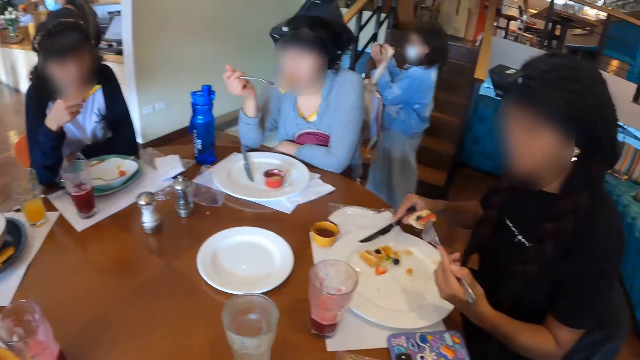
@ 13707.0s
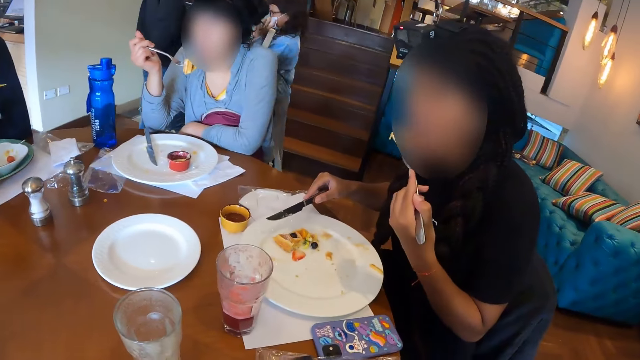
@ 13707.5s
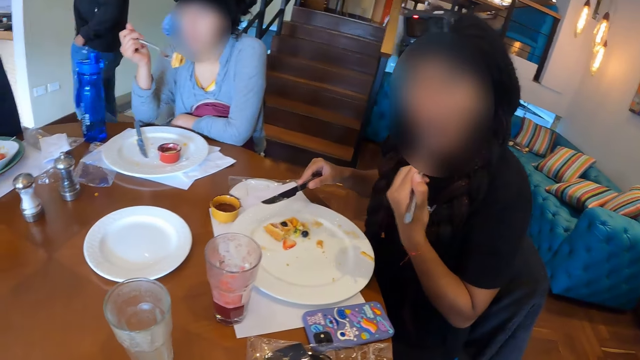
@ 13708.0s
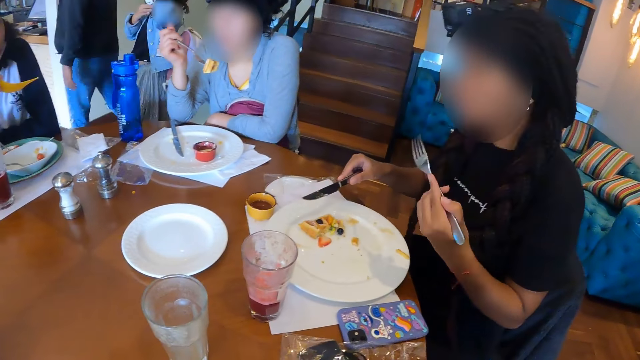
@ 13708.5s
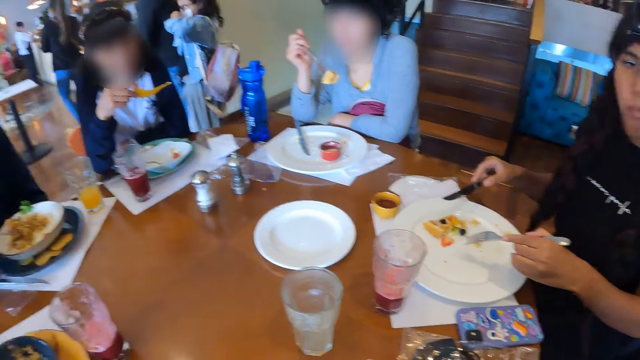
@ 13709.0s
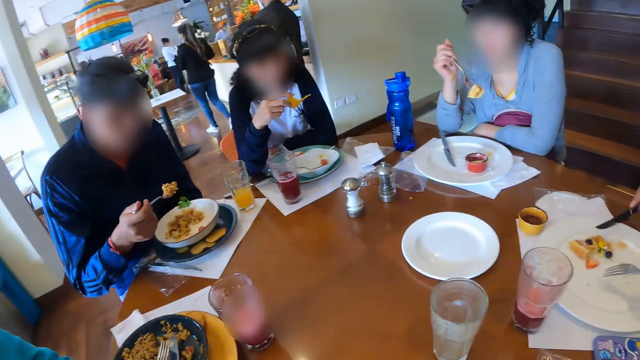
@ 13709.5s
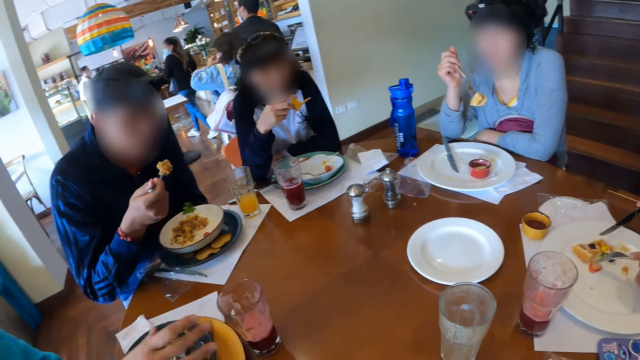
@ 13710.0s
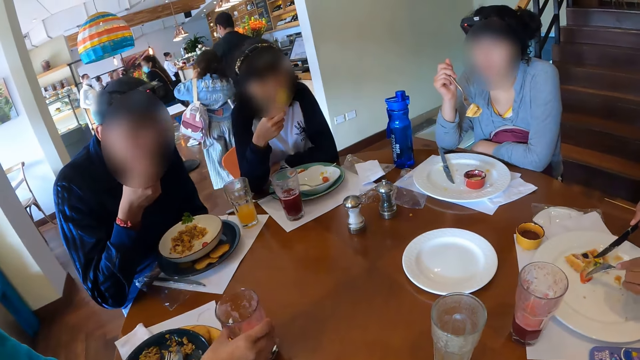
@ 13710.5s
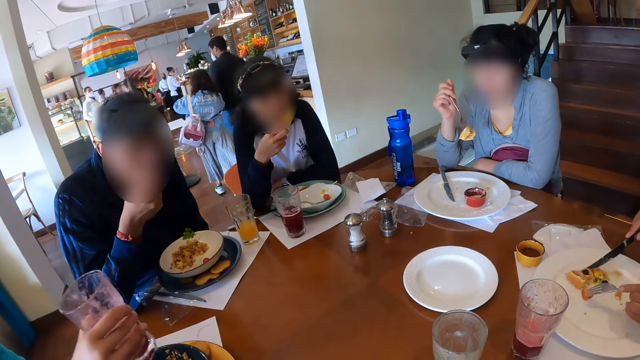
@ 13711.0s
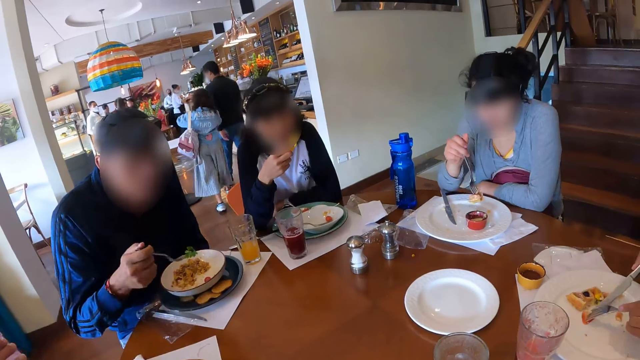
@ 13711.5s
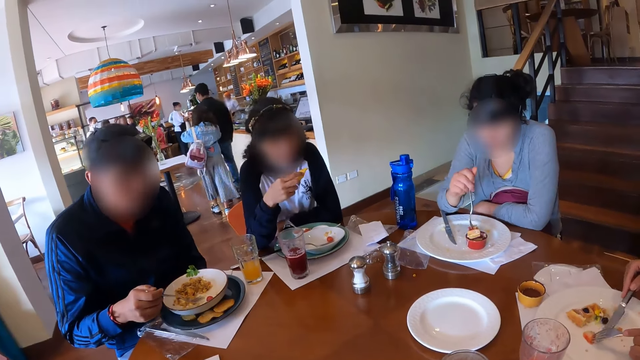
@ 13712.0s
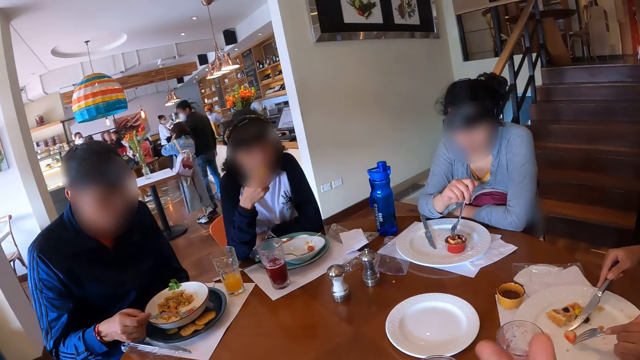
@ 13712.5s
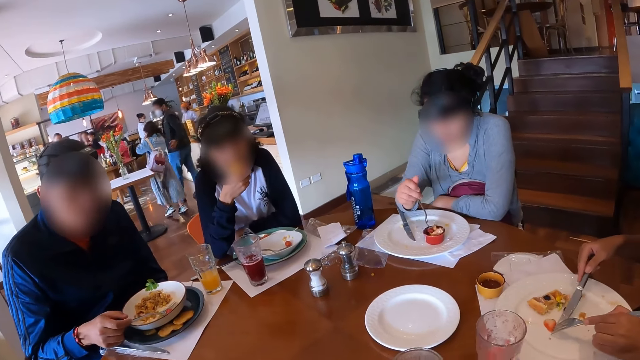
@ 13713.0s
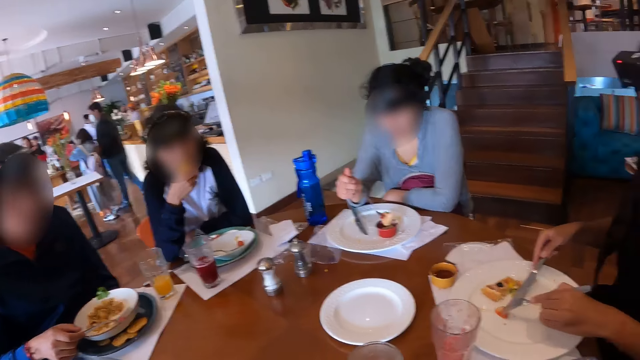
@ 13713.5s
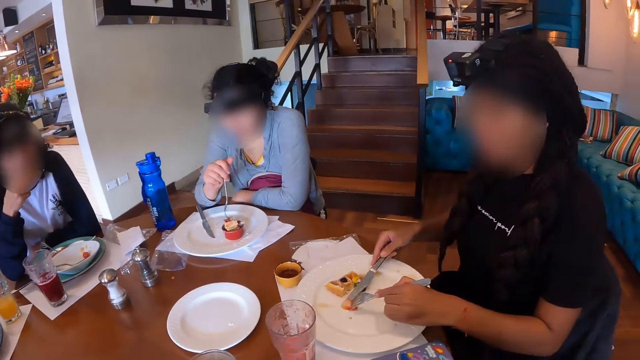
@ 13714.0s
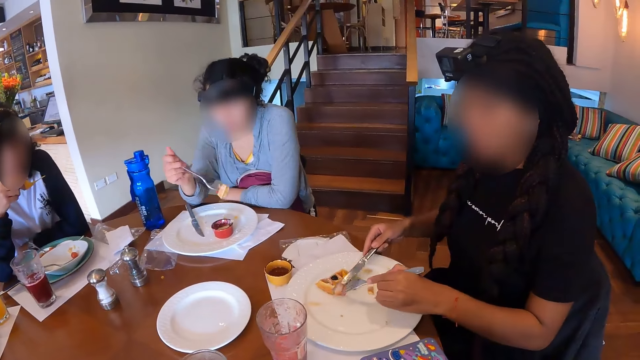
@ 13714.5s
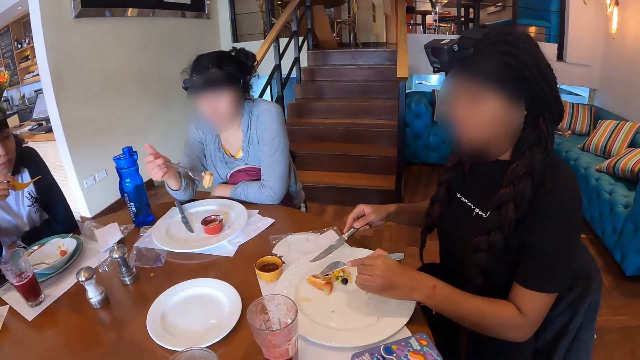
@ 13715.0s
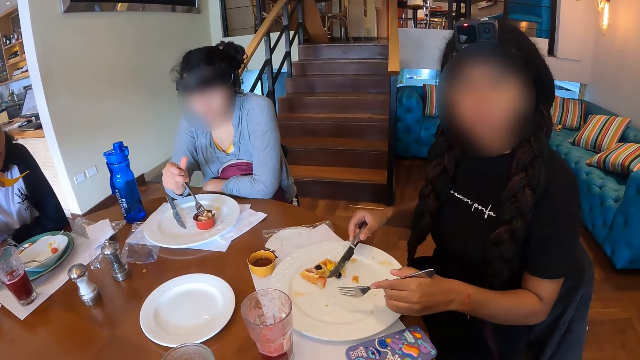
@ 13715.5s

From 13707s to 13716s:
Four women sit on the chairs in the restaurant. A woman eats the cake on the fork in her left hand. A man eats the pasta with the fork in his right hand. Another woman picks a glass of juice from the table with her right hand and drinks from the glass of juice in her right hand. The man drops the fork in his right hand in the plate on the table.

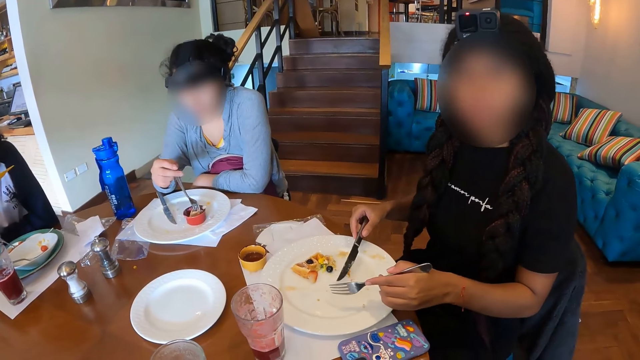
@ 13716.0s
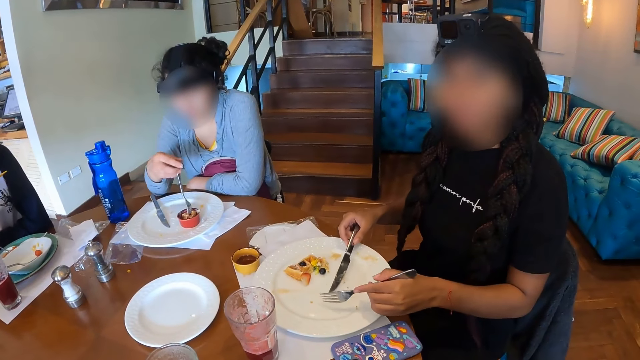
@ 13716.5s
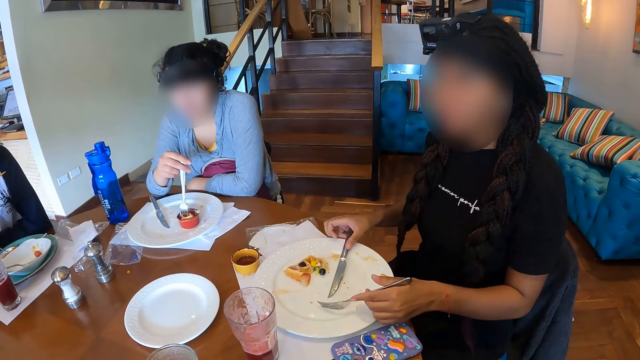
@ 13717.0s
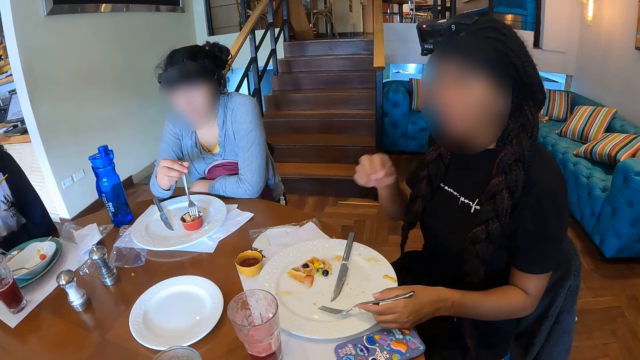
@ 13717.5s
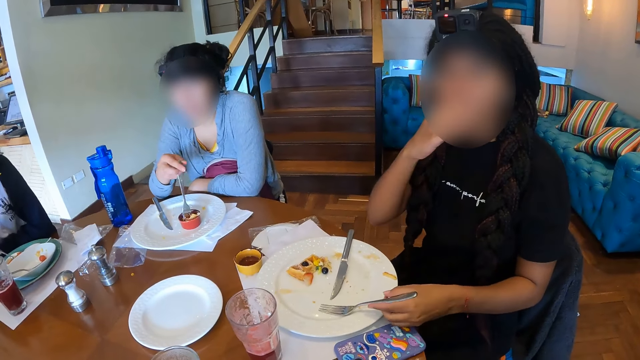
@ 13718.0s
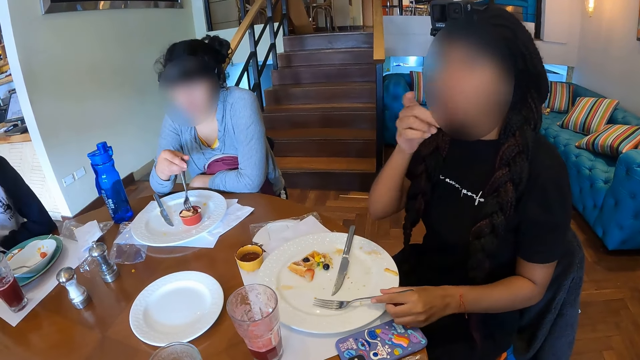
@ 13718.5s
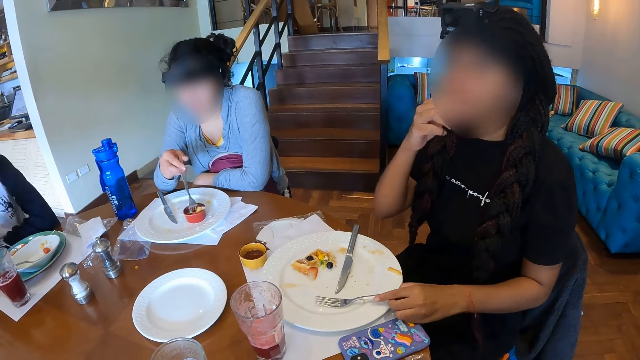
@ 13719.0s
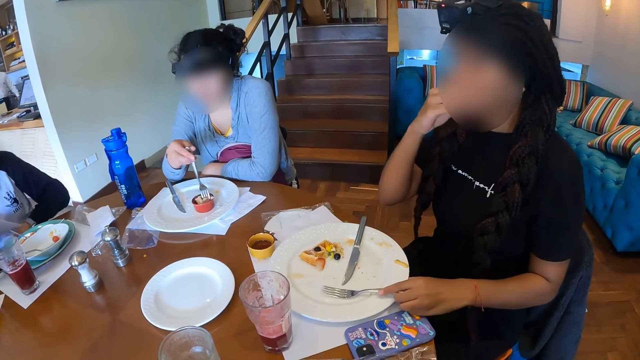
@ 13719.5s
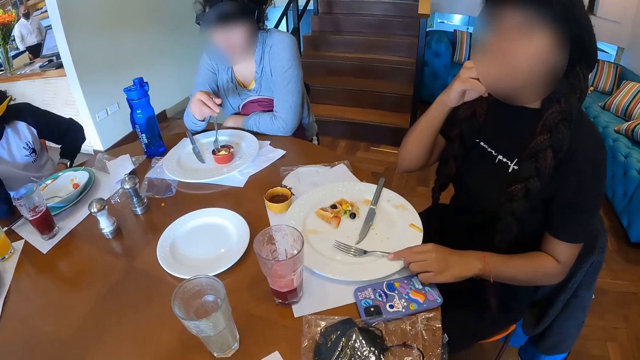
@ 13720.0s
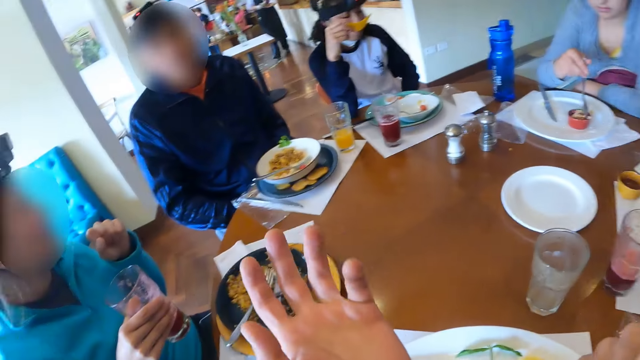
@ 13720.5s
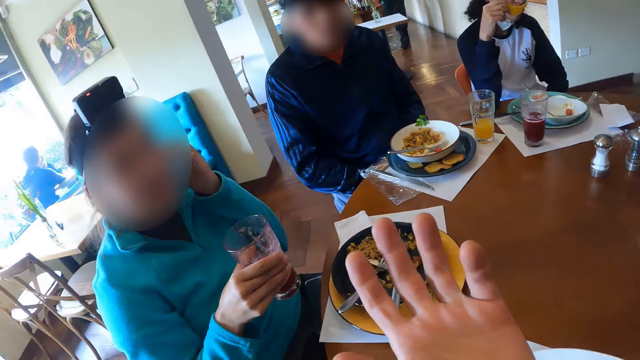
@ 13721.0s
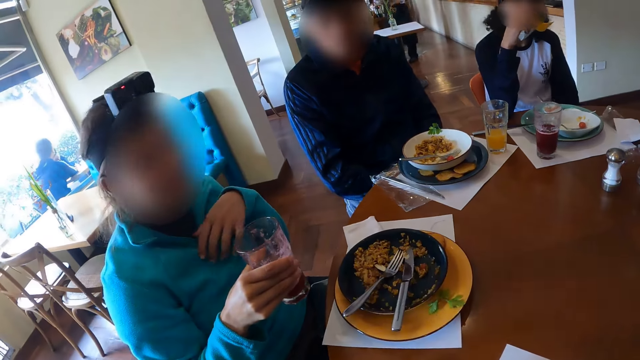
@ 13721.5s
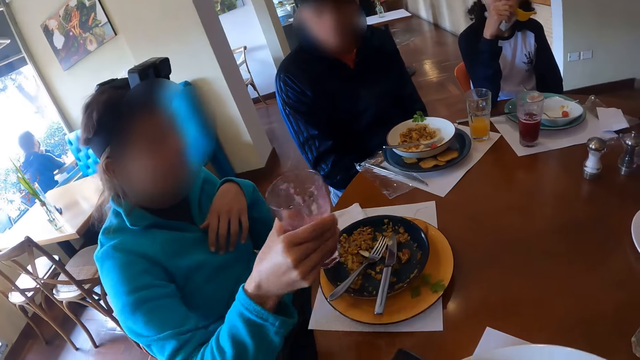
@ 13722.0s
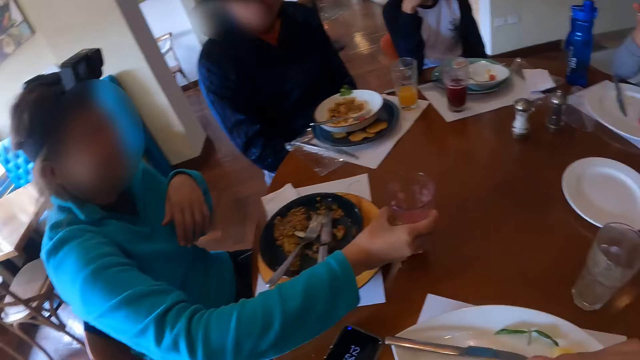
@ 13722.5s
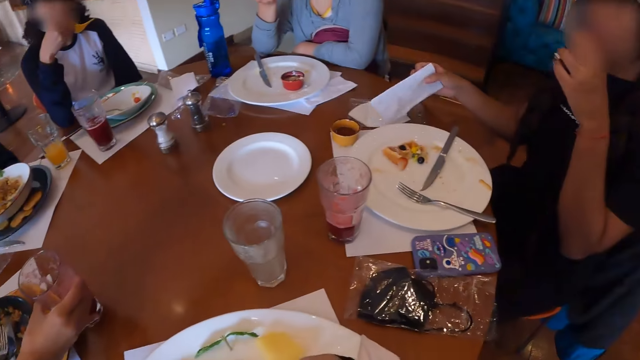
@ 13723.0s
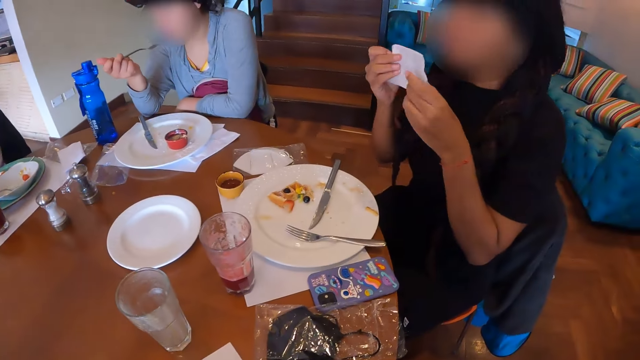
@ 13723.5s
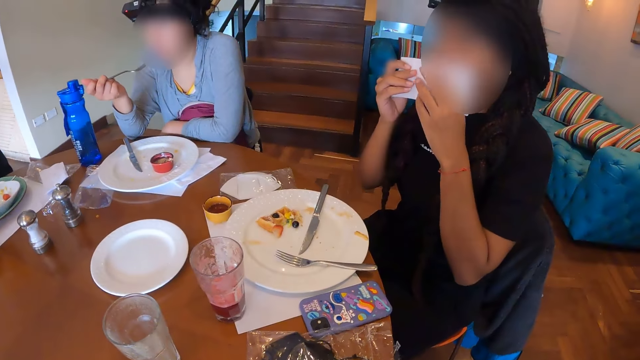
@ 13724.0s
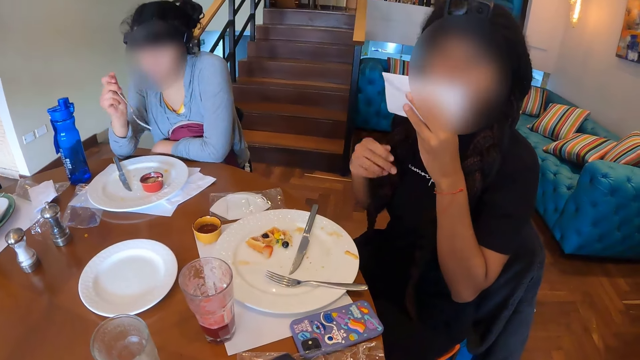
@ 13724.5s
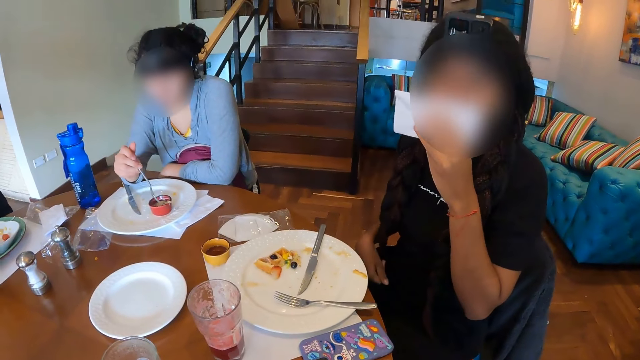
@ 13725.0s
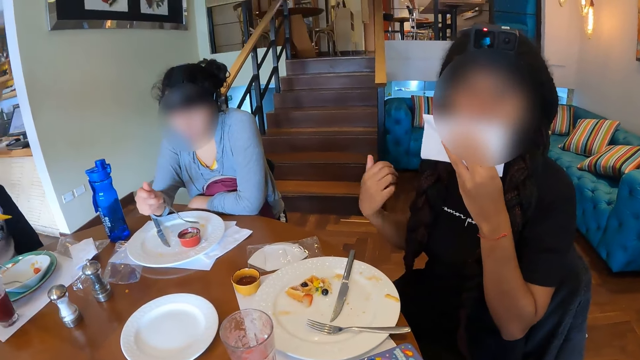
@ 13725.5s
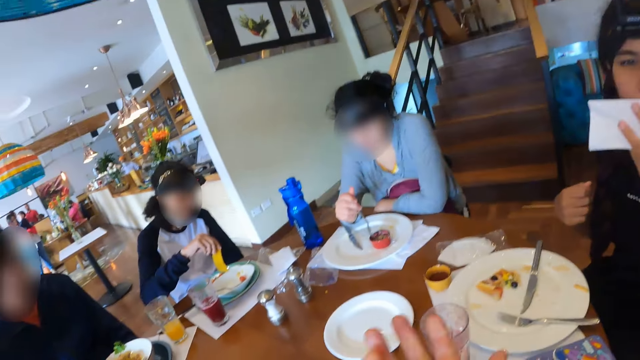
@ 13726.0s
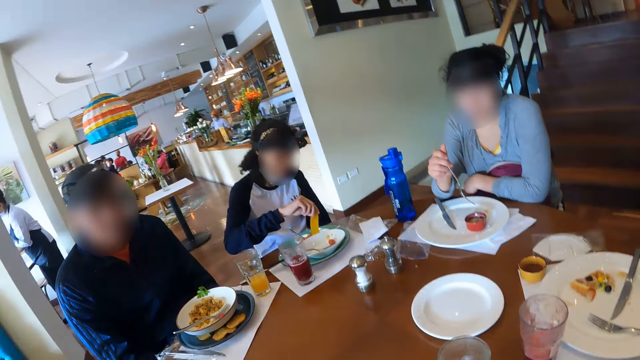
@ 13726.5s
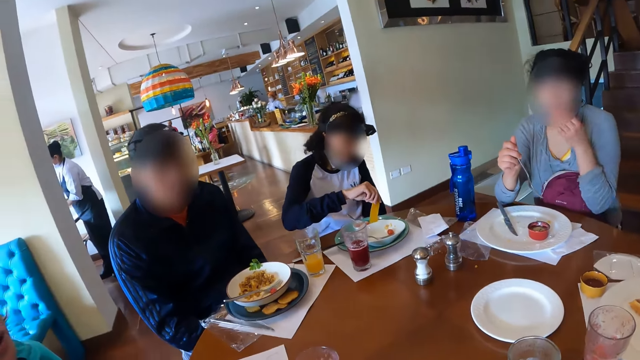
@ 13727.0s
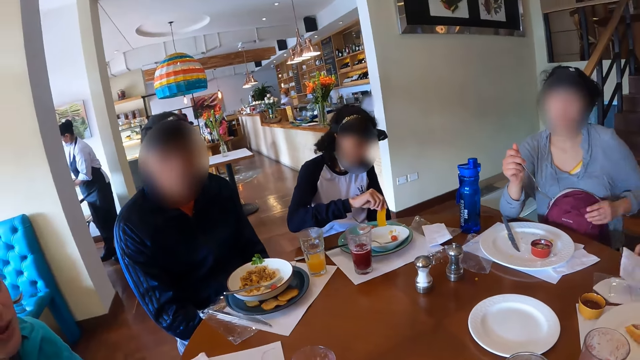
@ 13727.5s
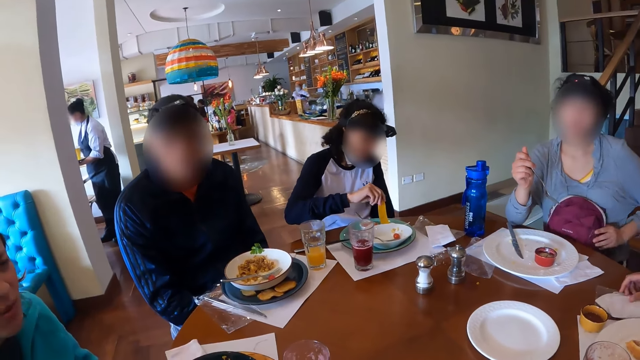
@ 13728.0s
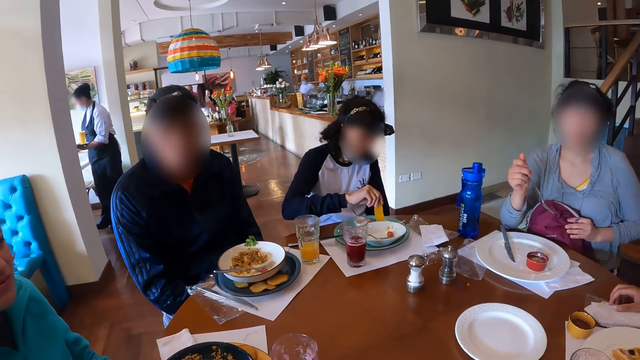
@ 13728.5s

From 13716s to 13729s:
A woman drops the knife in her right hand in the plate on the table and drops the fork in her left hand in the plate on the table. Another woman holds a glass with her right hand and drops the glass of juice in her right hand on the table. Another woman wipes her mouth with a serviette. Another woman dips the piece of chip in her right hand into the plate on the table. A man sits on the chair in the restaurant. The women sit on the chairs in the restaurant. The camera wearer sits on the chair in the restaurant.
